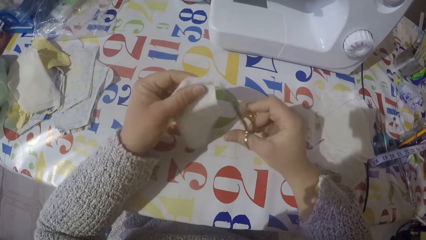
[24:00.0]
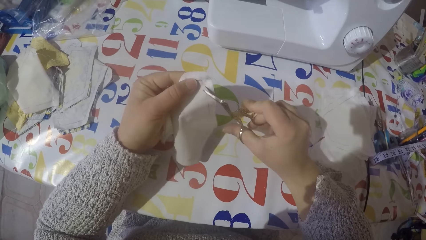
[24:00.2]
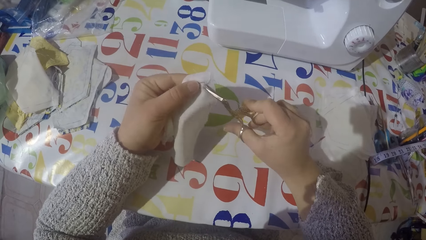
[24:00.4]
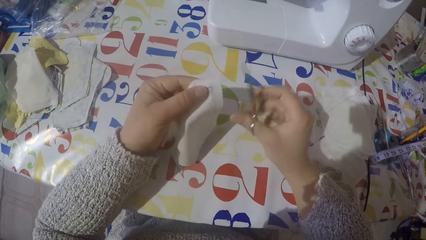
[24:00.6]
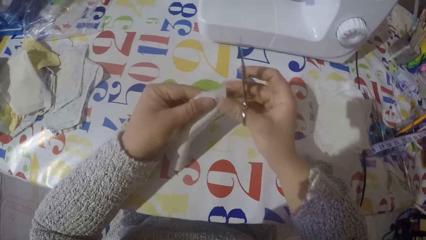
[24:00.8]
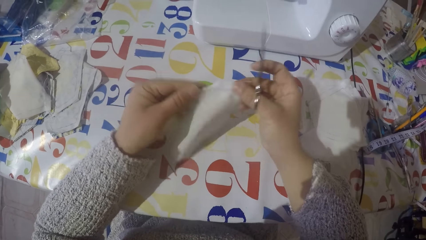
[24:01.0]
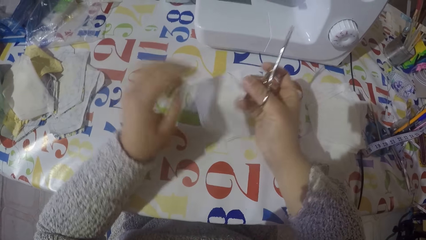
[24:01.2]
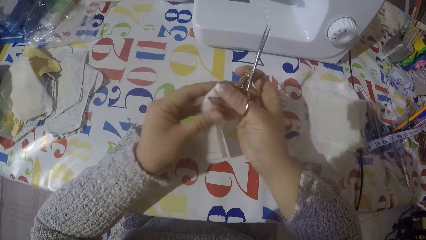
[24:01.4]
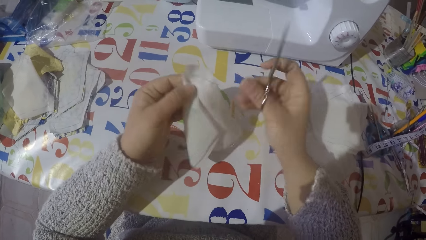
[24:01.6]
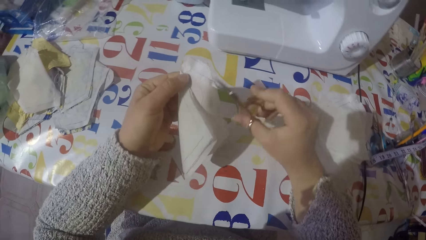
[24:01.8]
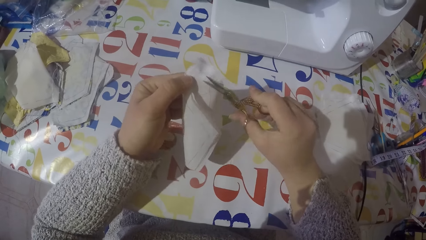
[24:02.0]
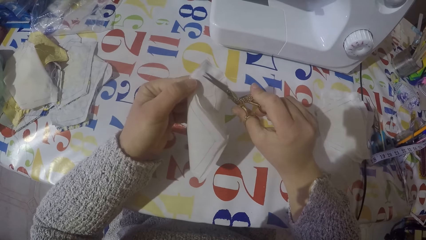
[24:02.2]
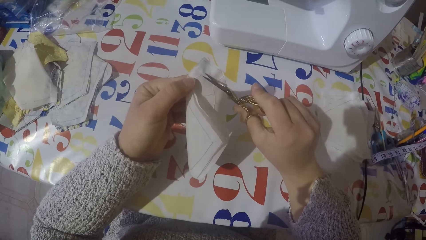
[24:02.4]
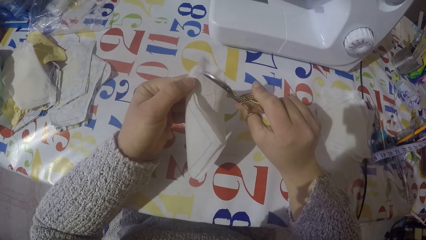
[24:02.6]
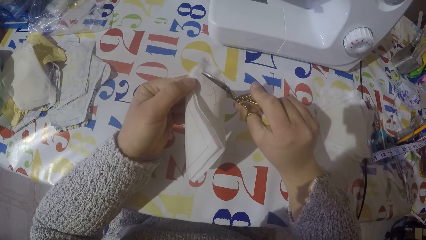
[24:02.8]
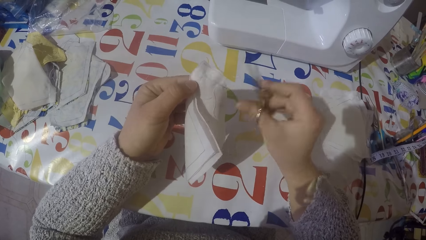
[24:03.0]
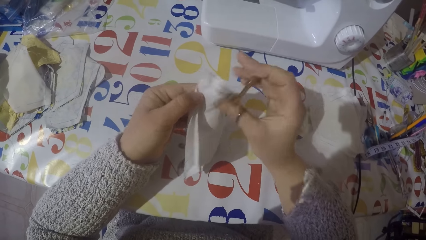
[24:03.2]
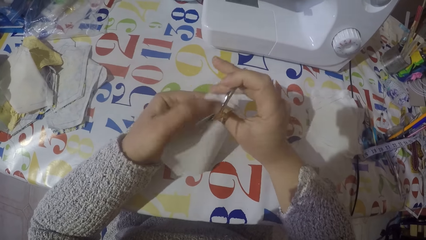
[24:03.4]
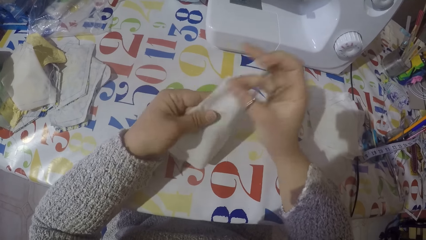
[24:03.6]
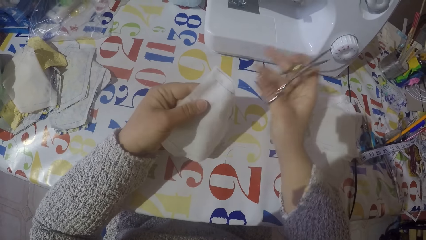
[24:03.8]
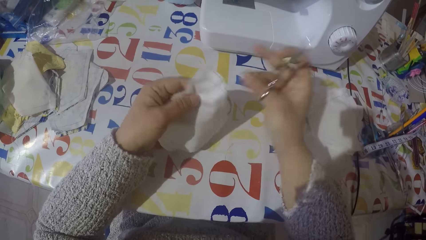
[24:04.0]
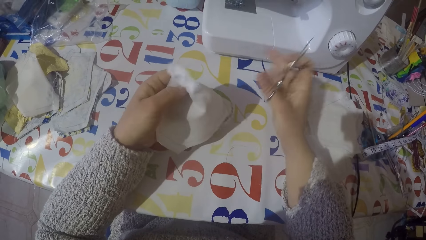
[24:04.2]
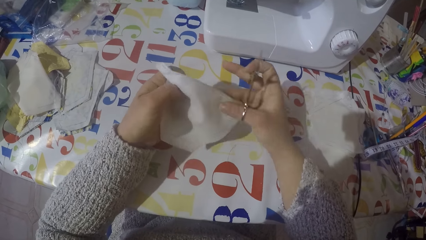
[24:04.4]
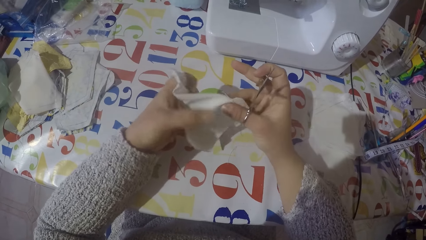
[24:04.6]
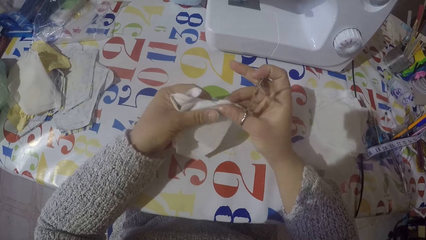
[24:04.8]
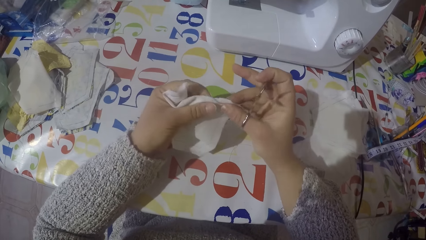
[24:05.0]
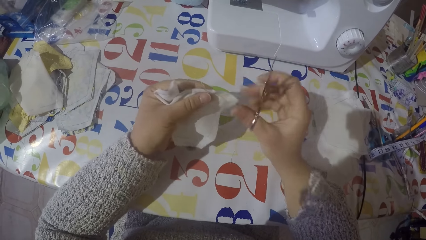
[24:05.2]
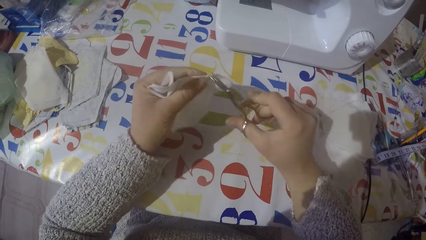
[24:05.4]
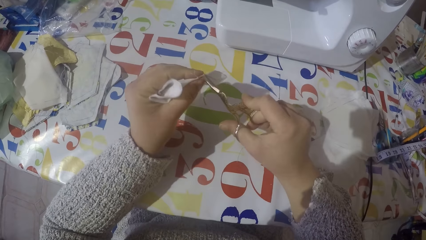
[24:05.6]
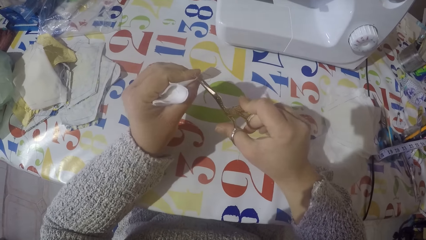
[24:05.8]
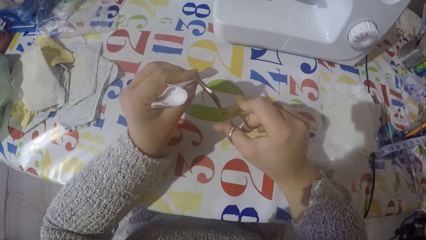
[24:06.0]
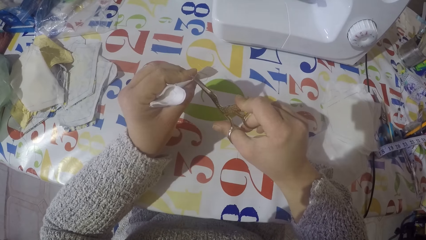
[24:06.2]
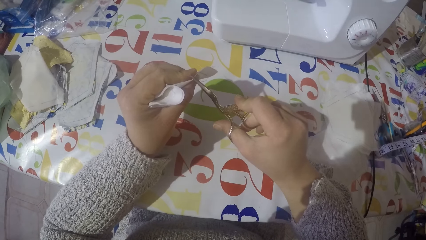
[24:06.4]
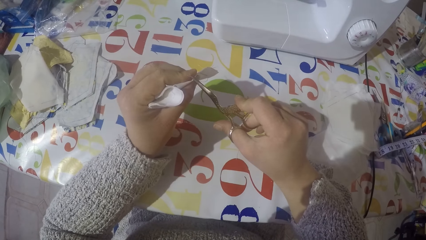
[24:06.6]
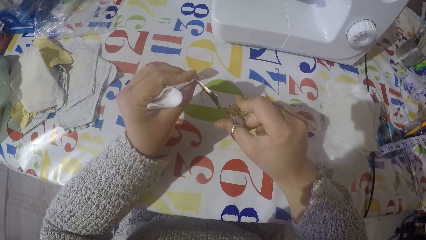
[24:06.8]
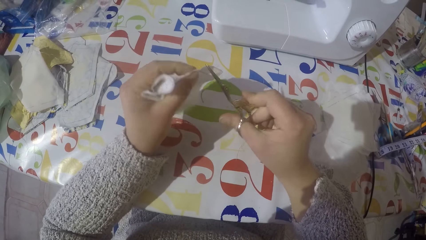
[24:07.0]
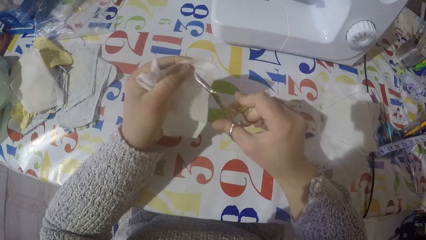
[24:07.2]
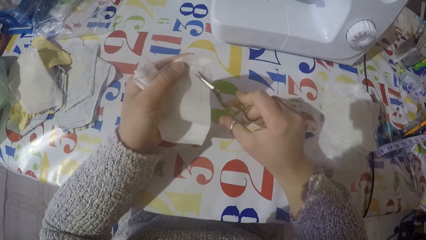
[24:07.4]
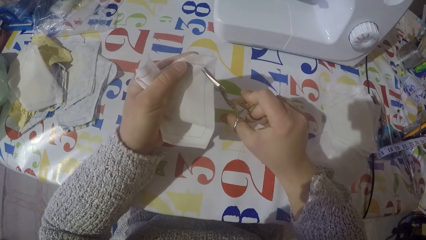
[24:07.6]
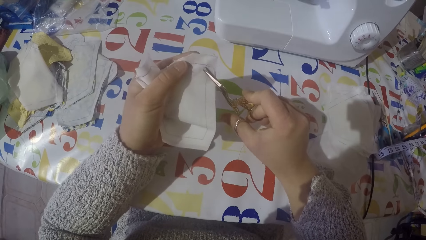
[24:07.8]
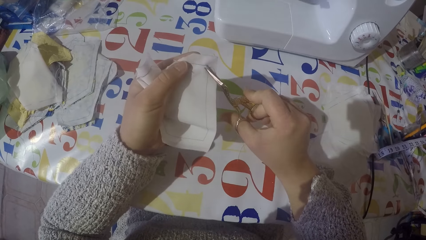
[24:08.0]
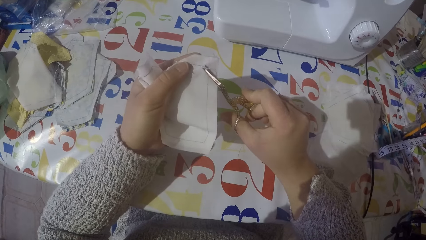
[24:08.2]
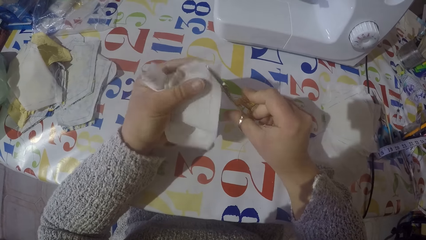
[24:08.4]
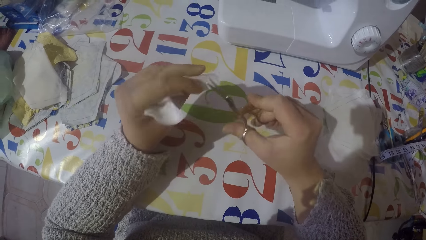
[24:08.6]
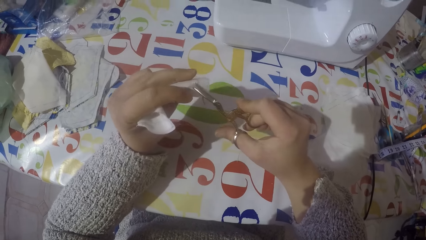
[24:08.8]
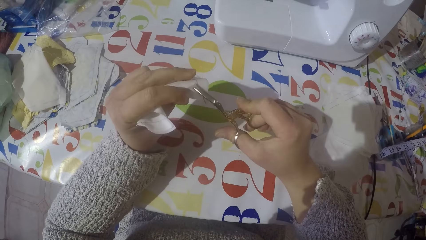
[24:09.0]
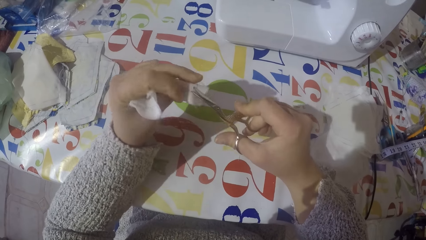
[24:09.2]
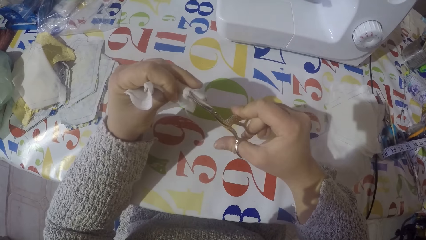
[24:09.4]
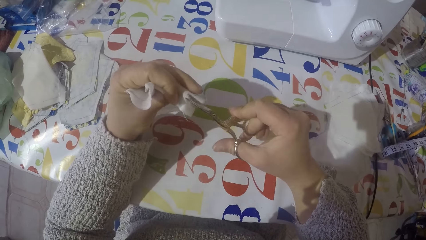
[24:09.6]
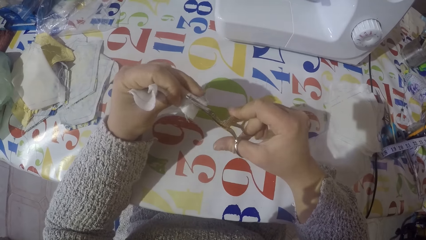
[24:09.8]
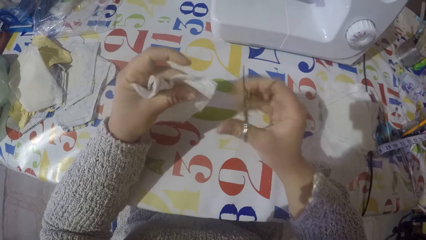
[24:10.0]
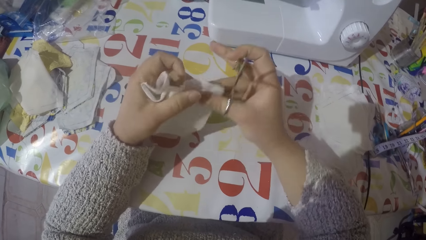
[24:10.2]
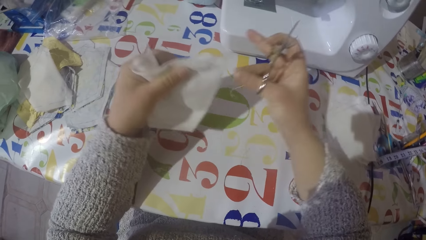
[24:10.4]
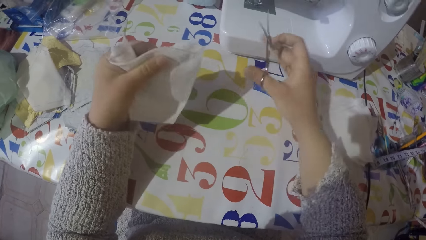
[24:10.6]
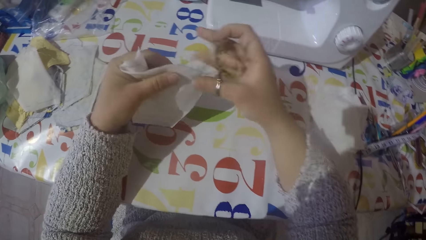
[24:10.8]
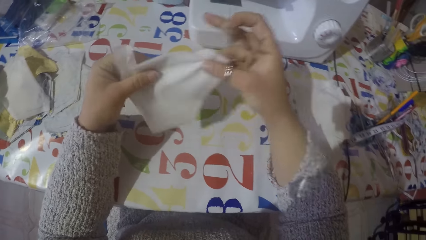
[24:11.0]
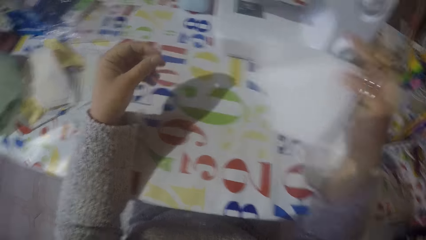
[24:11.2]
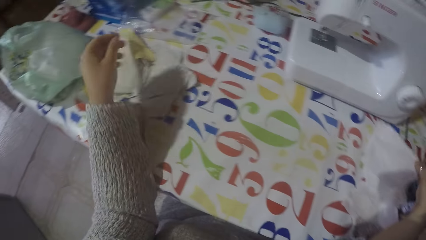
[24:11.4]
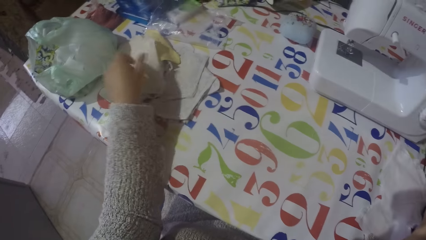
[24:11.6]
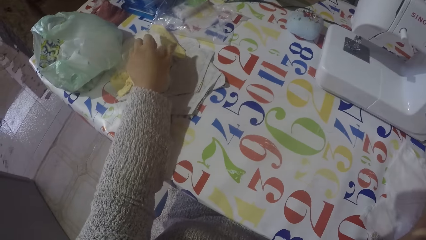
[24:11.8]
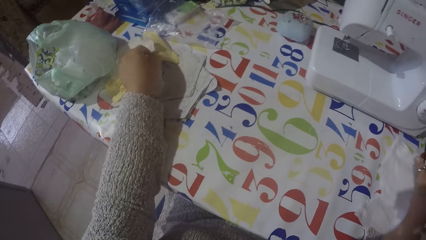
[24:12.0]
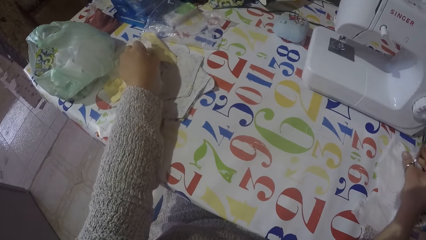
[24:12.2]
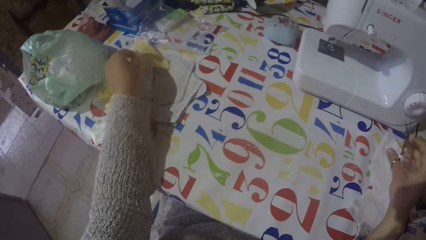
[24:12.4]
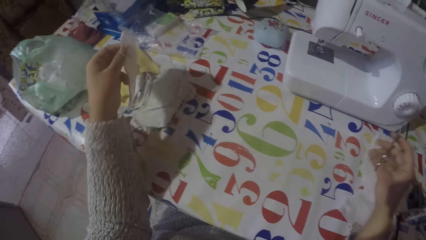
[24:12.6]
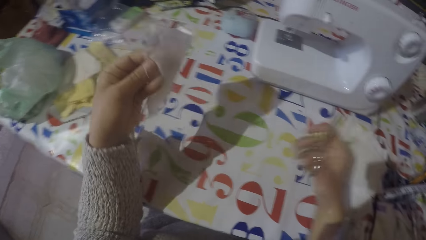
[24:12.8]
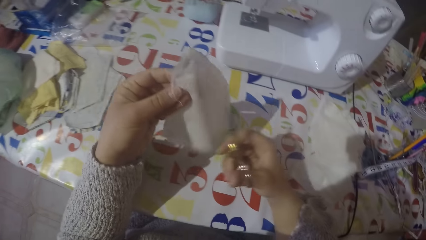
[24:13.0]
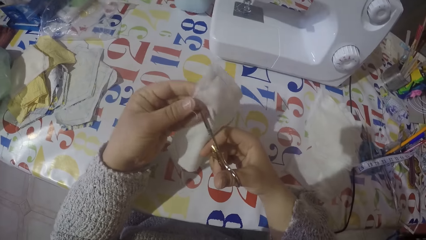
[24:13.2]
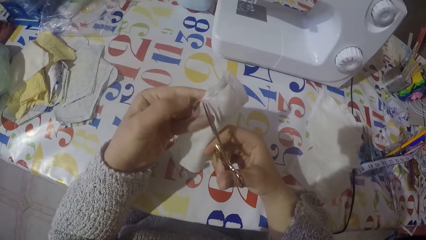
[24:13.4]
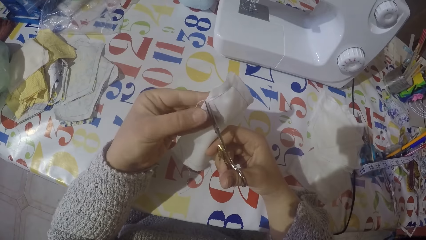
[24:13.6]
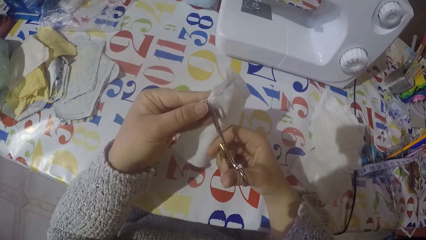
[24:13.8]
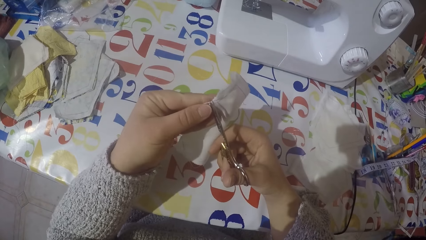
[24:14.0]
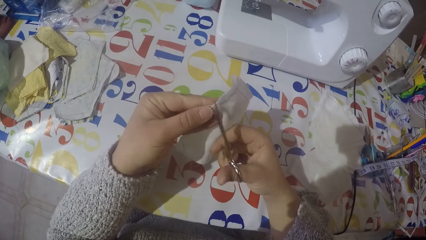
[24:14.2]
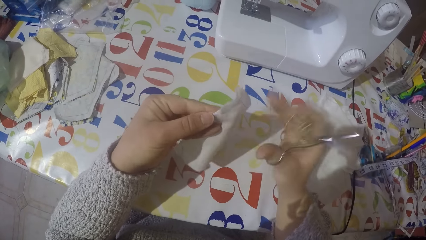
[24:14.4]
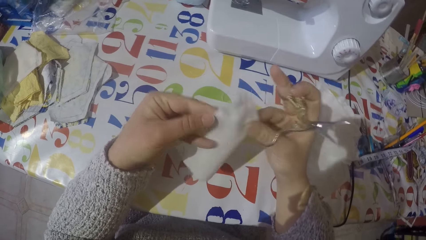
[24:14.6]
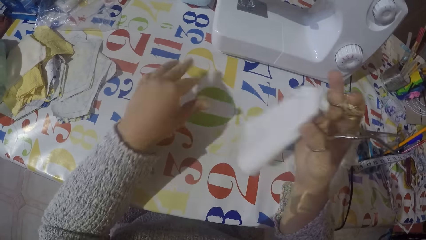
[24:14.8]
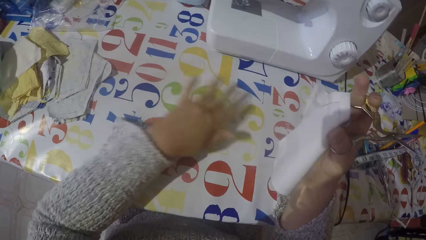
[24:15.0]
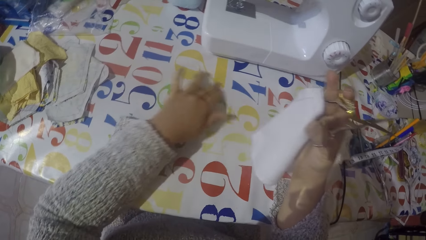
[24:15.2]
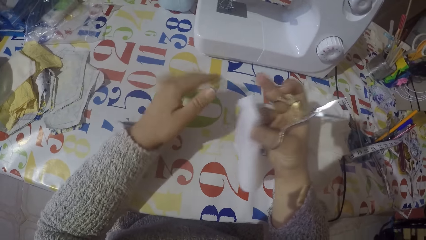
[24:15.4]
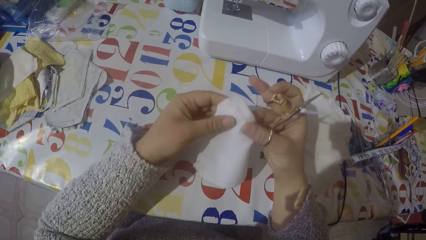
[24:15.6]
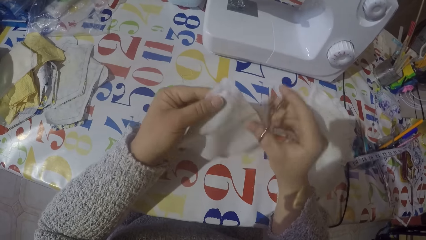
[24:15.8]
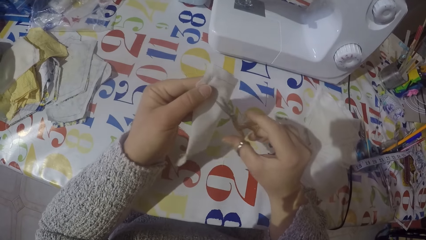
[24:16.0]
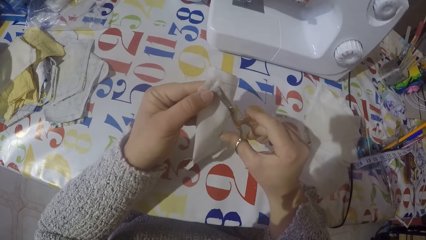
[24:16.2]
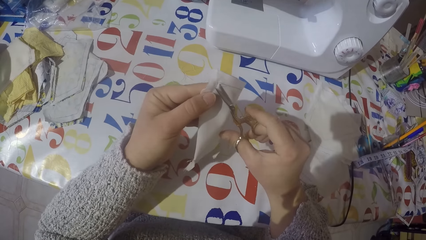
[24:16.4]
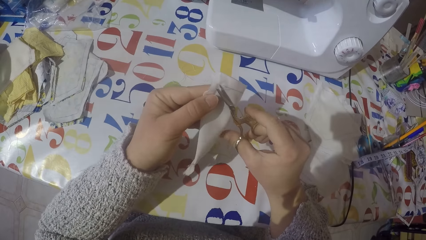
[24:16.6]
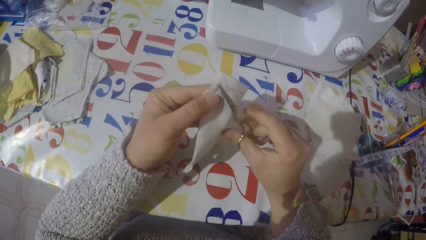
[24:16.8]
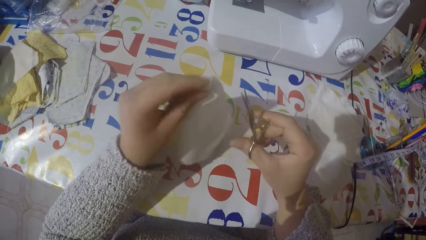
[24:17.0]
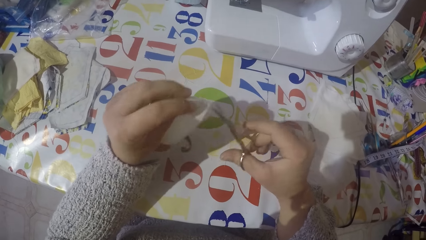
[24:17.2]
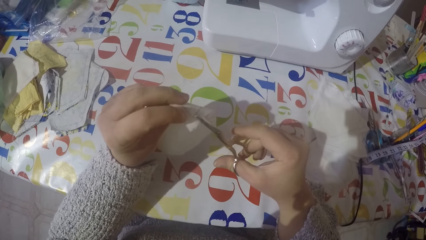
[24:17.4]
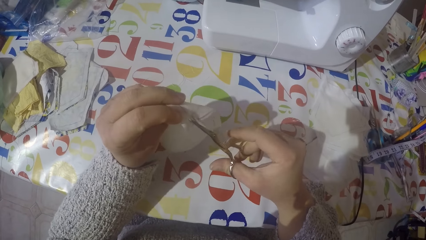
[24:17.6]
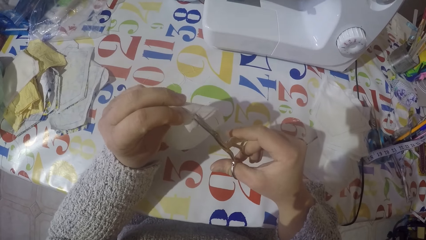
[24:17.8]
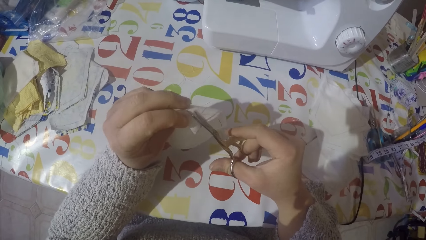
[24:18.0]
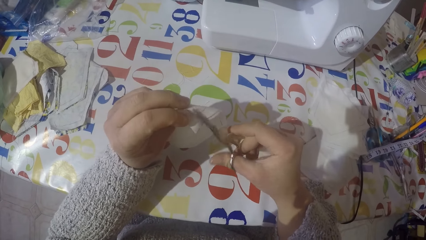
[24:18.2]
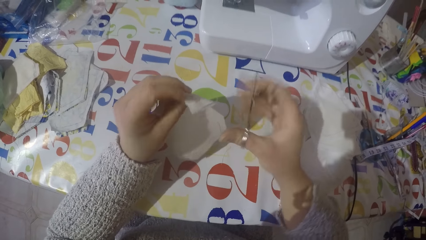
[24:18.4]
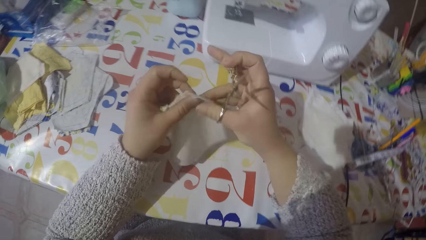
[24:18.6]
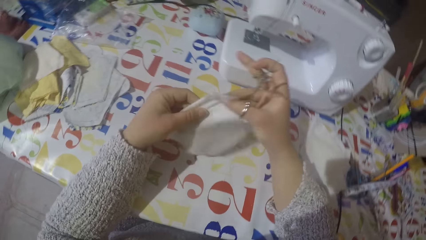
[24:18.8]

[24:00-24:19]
The camera wearer turns the piece of cloth. He cuts the thread on the piece of cloth using a scissor. He removes the sewing threads from the piece of cloth with his right hand. He cuts the thread on the piece of cloth using a scissor. He drops the piece of cloth with the rest. He picks up another piece of the cloth with his left hand. He cuts the thread on the piece of cloth using a scissor. He moves the thread on the table with his left hand. He cuts the thread on the piece of cloth using a scissor.
